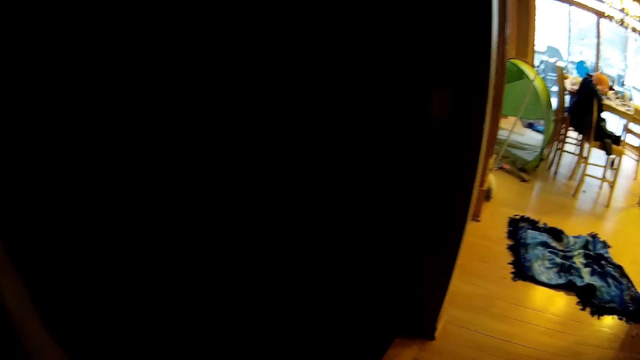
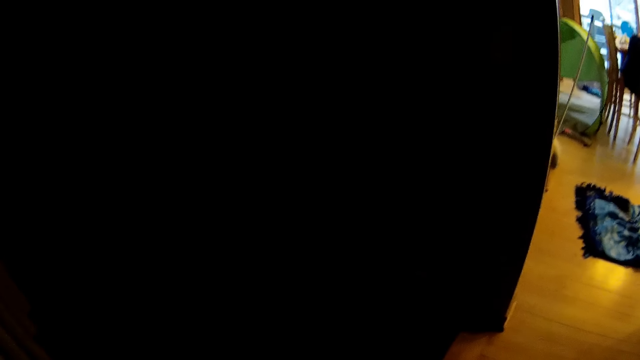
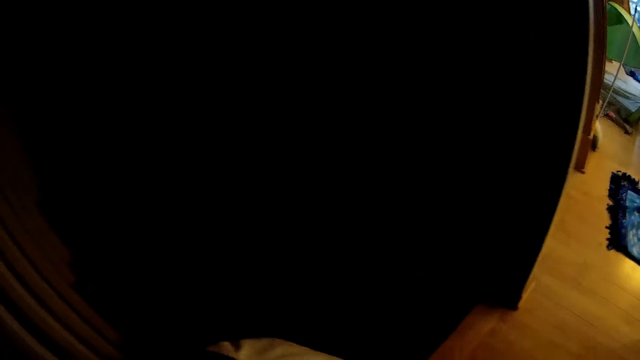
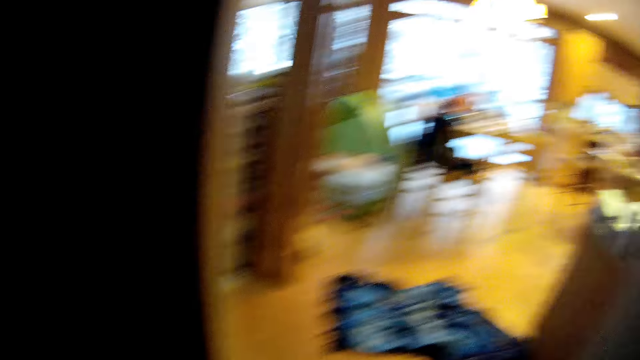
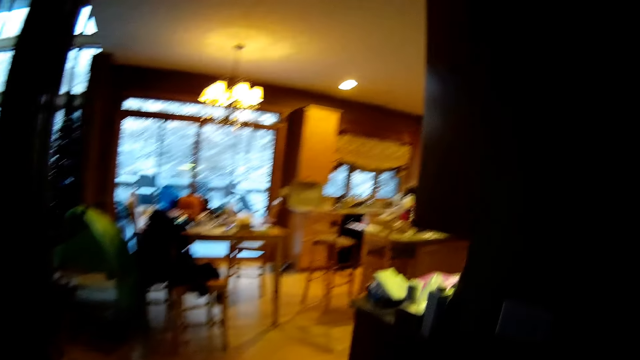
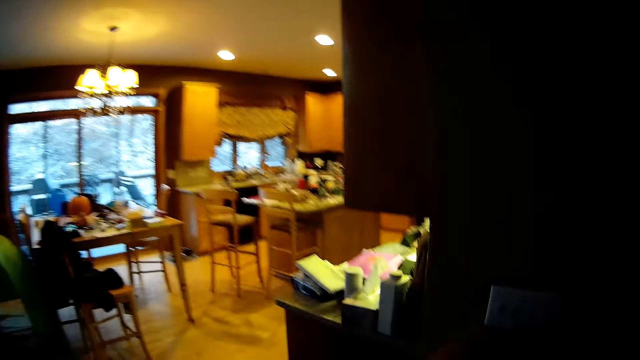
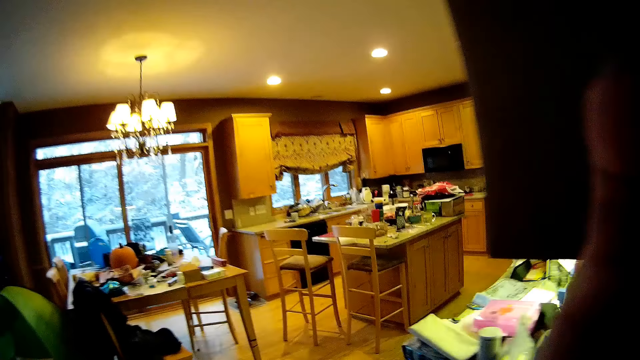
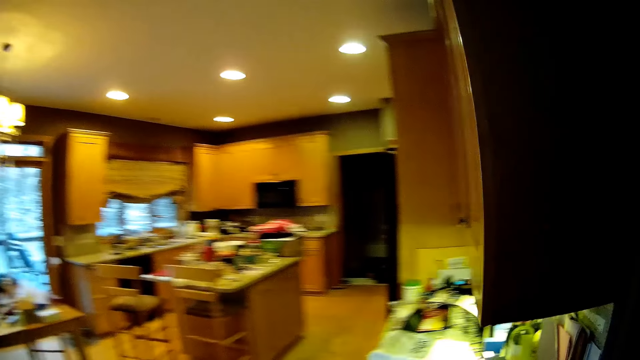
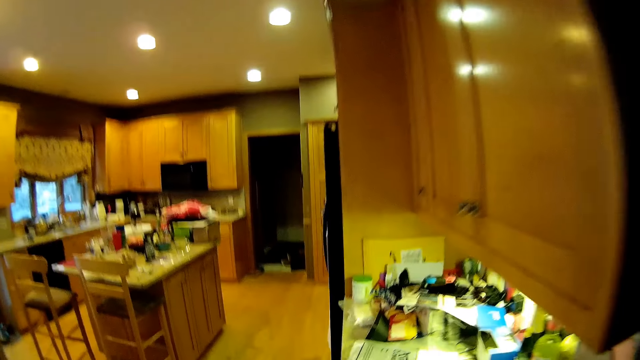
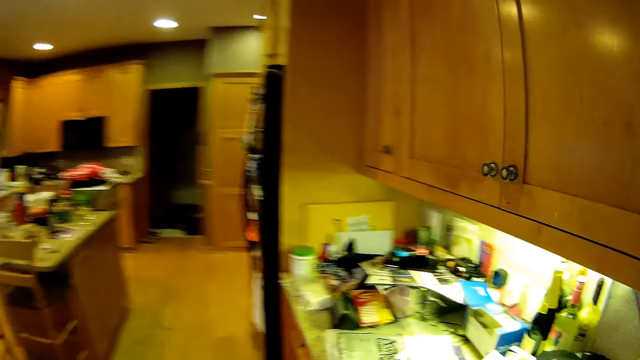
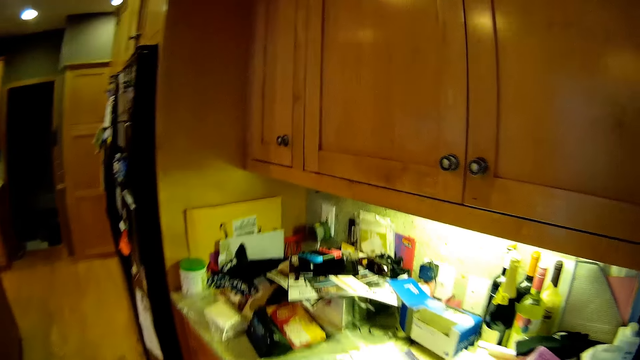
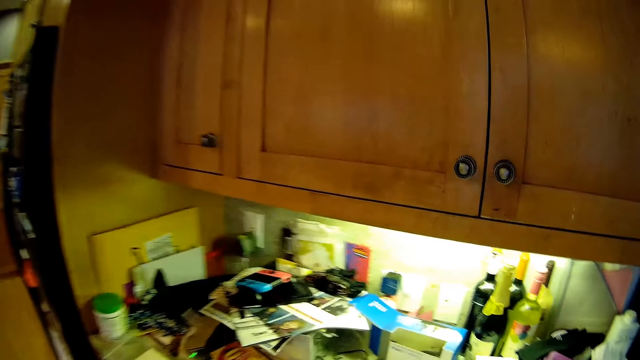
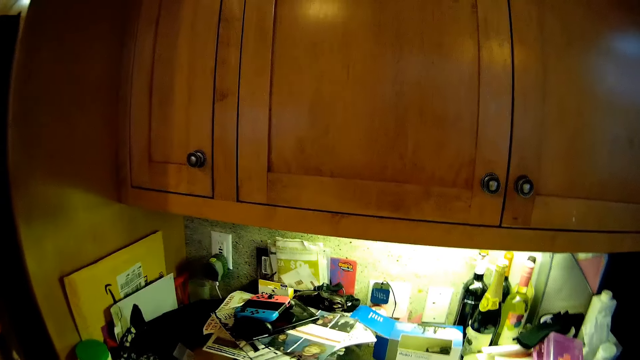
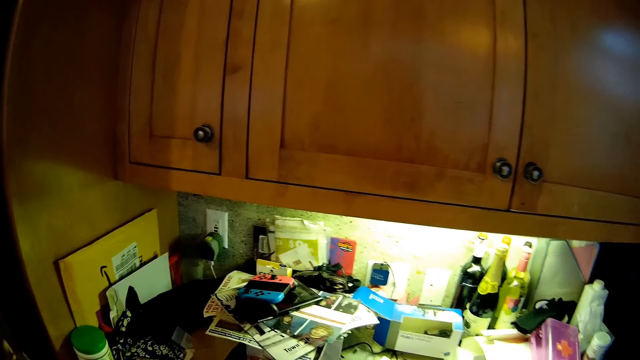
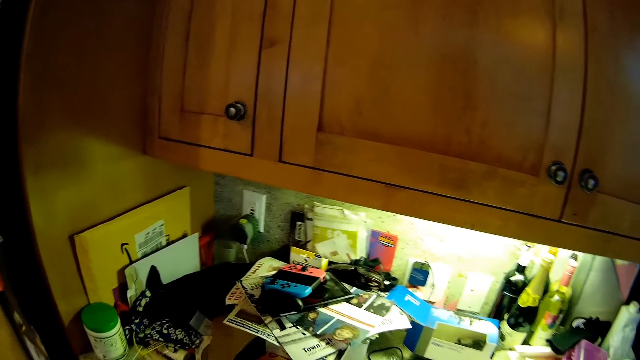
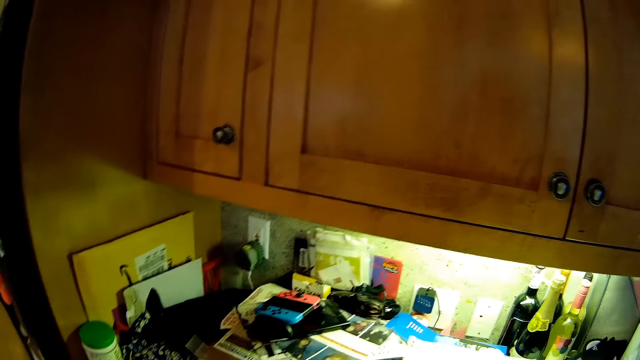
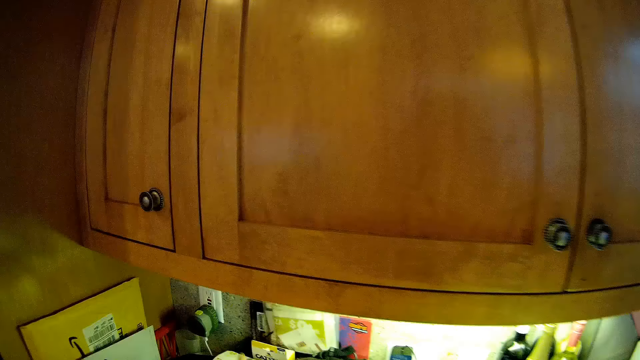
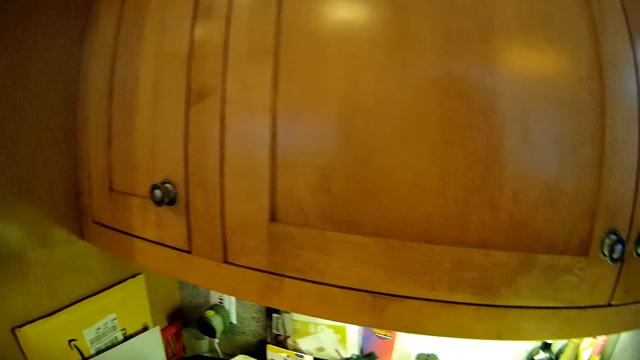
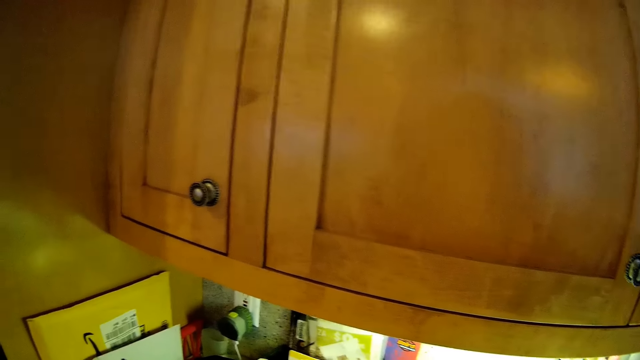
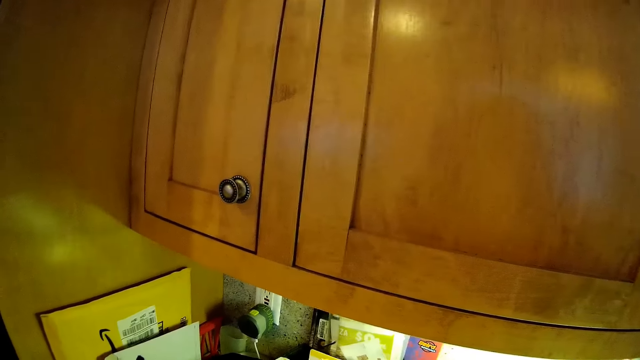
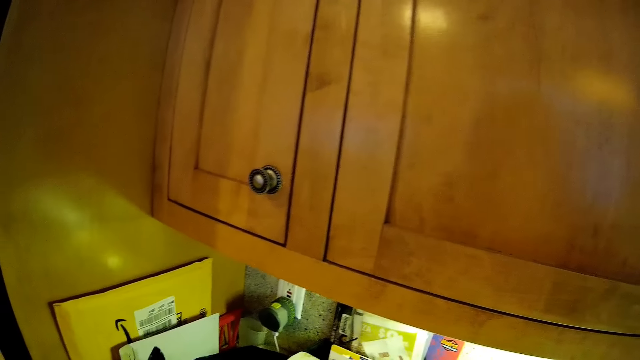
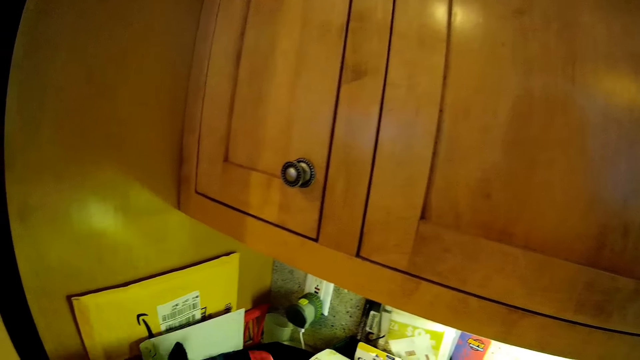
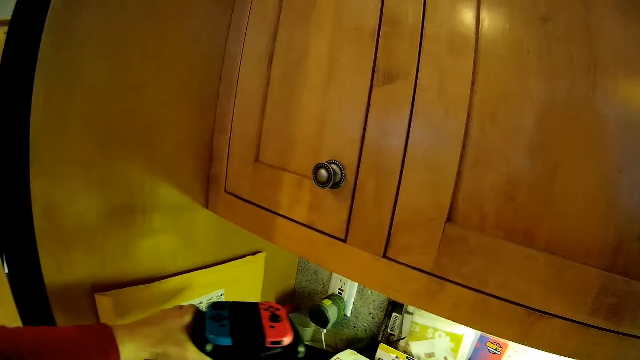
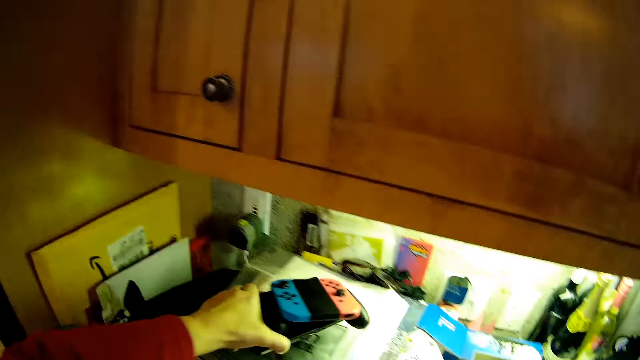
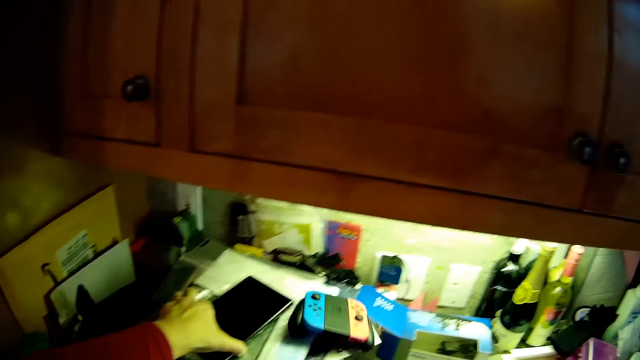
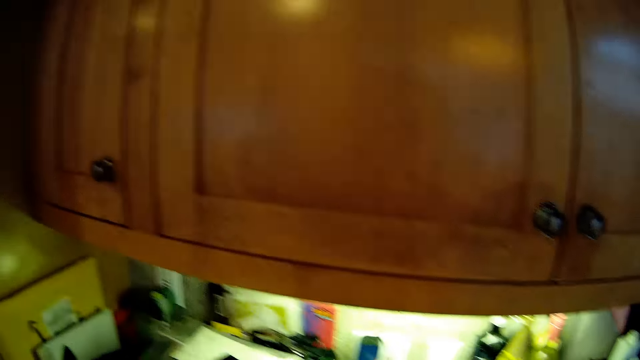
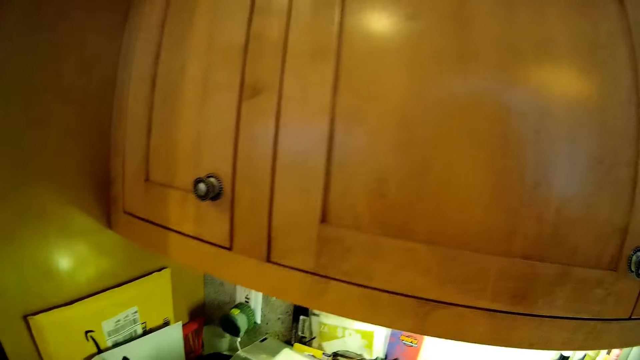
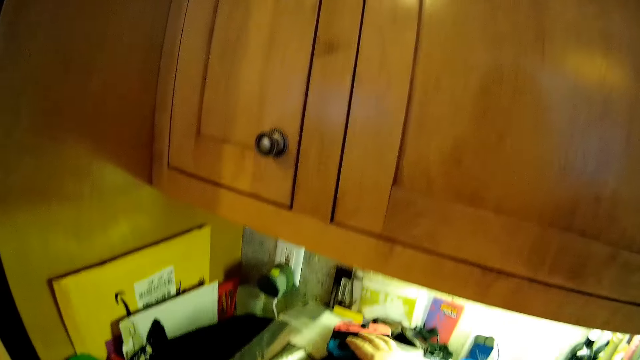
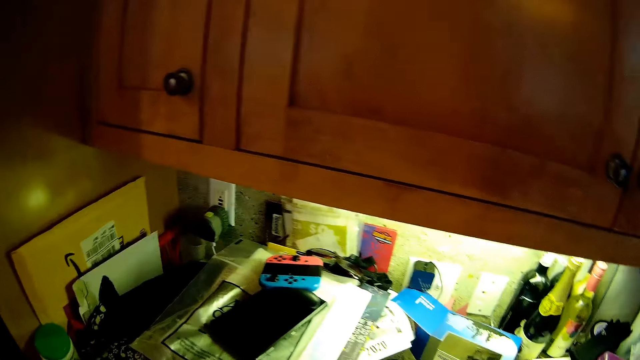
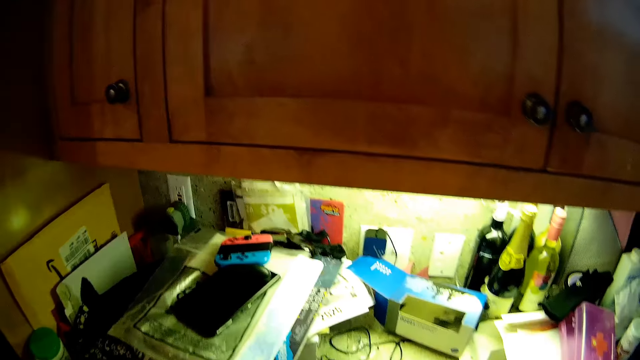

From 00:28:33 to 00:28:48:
The camera wearer walks to the kitchen. They look around the room. They hold a game and a game console. They place the game and Switch game console on the kitchen counter. They look around the room.

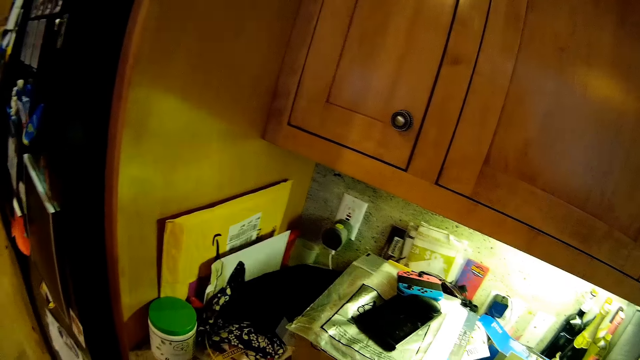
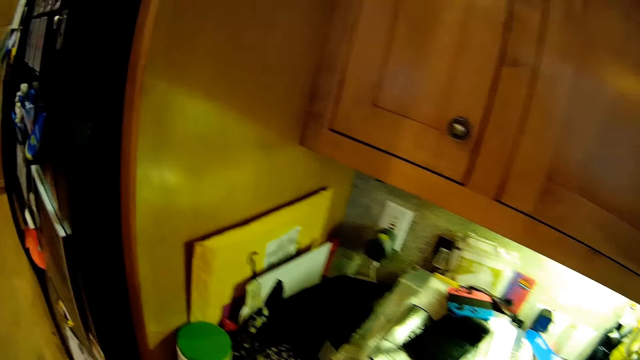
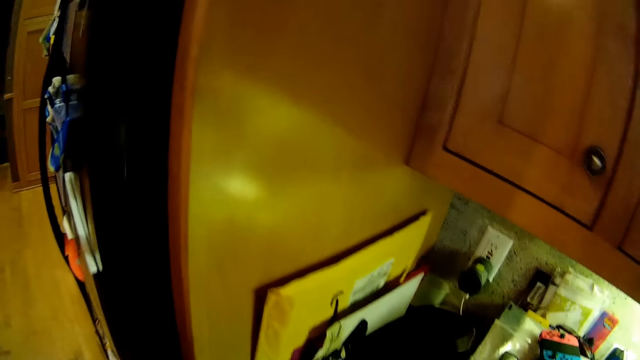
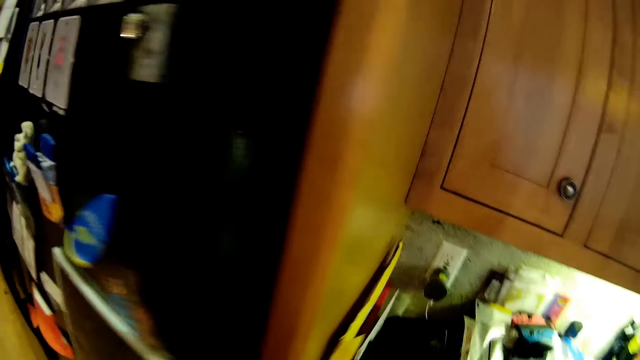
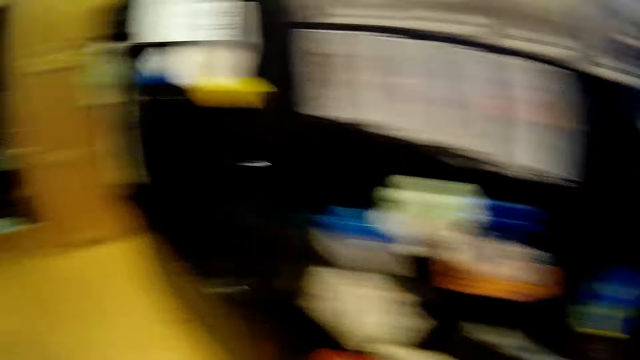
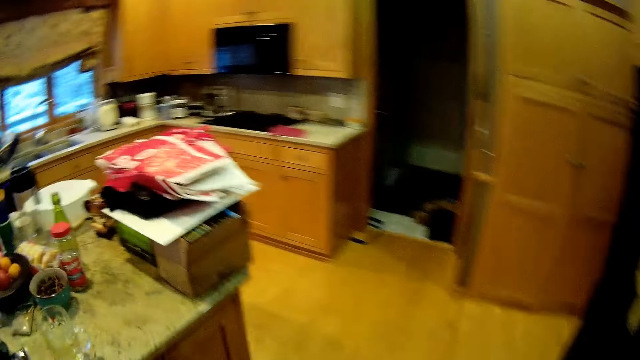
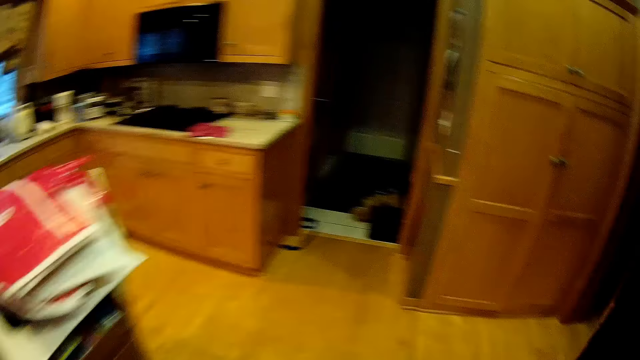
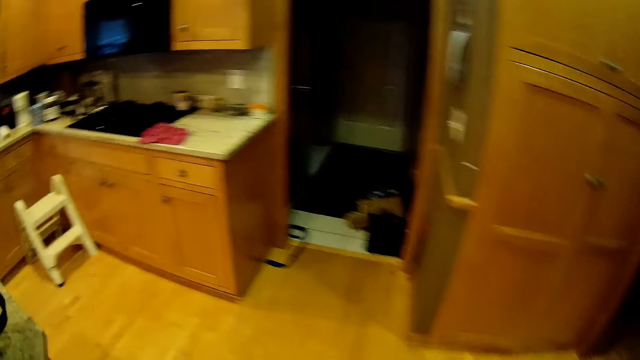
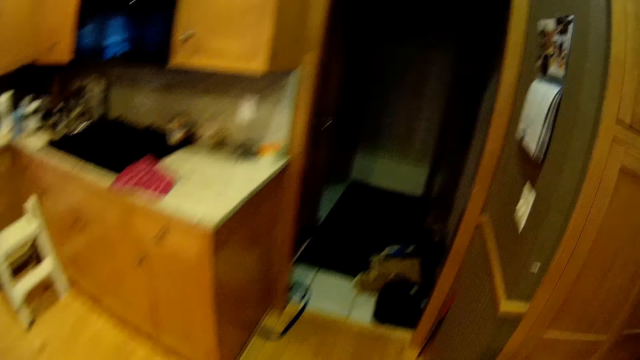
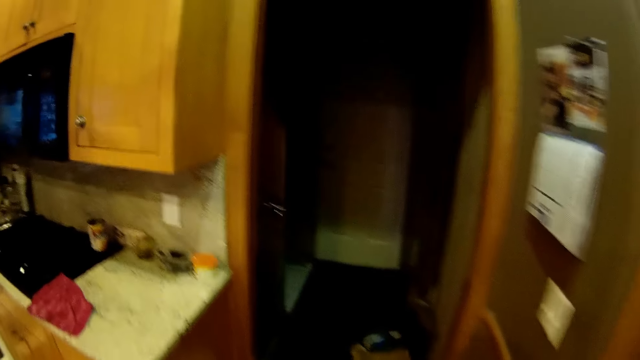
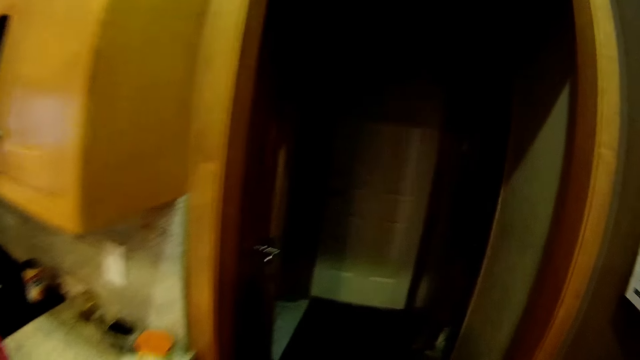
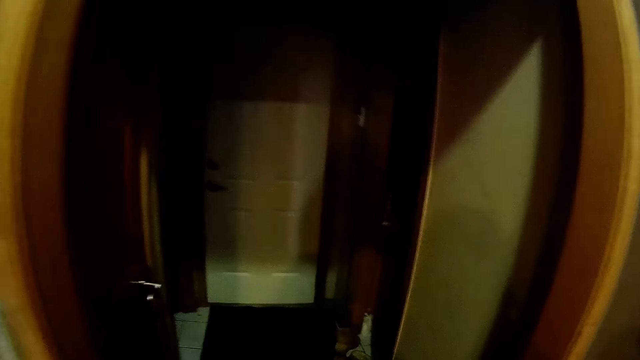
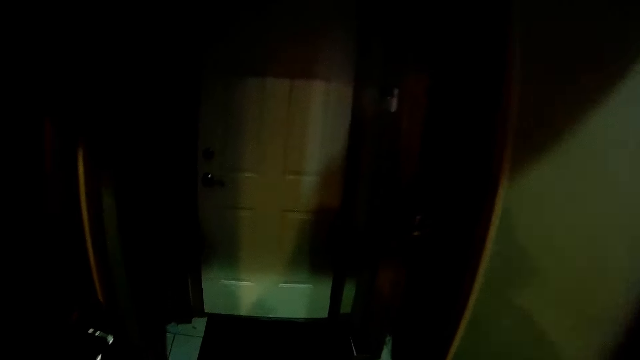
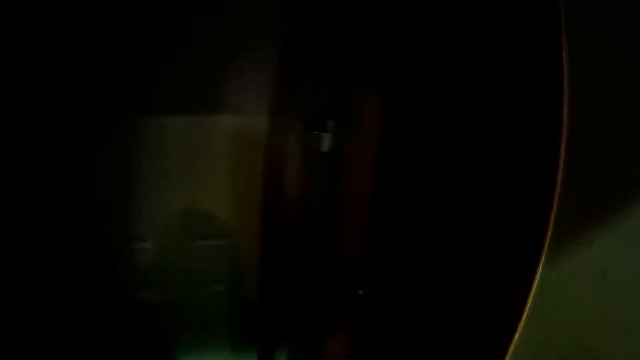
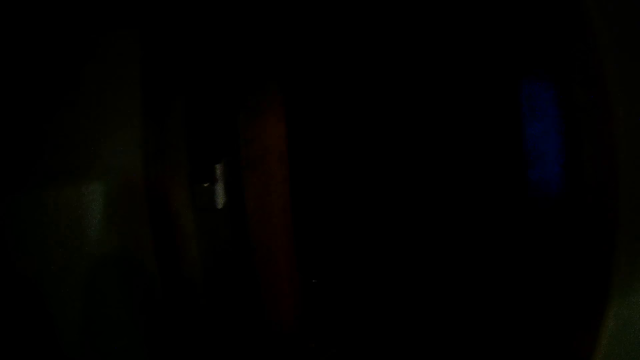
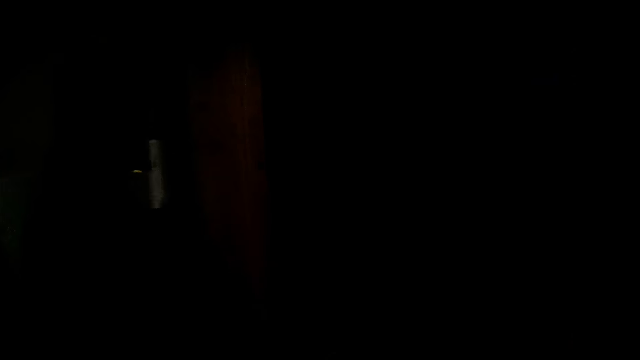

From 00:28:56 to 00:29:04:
The camera wearer walks across the house. They walk out of the kitchen.
